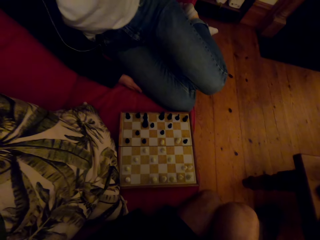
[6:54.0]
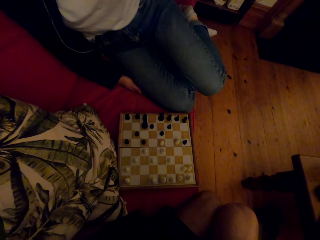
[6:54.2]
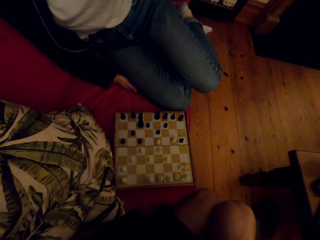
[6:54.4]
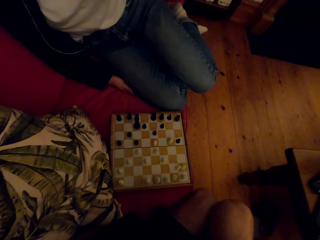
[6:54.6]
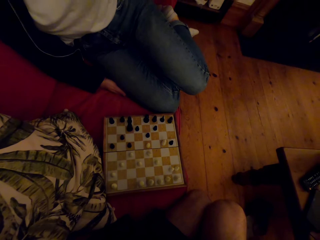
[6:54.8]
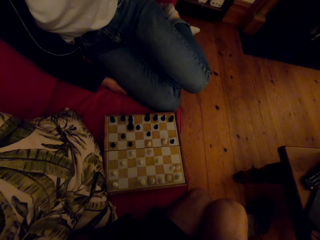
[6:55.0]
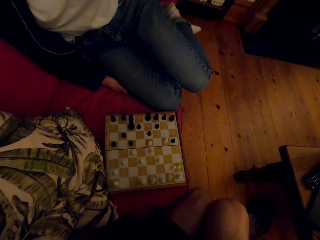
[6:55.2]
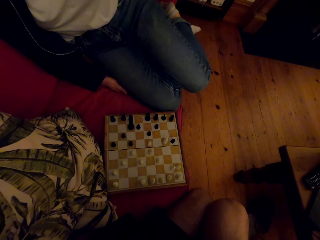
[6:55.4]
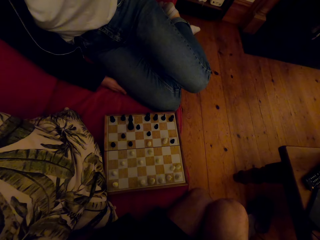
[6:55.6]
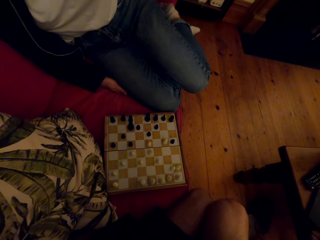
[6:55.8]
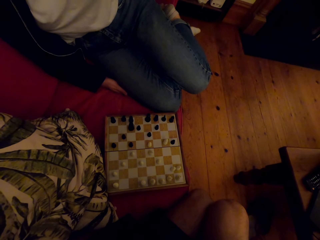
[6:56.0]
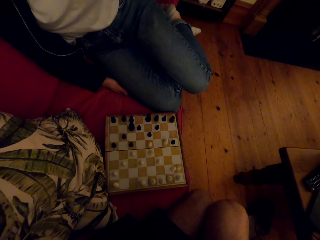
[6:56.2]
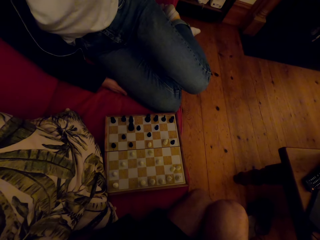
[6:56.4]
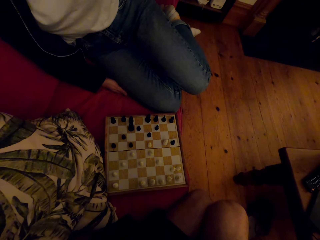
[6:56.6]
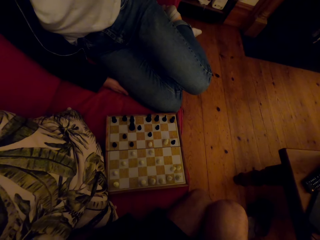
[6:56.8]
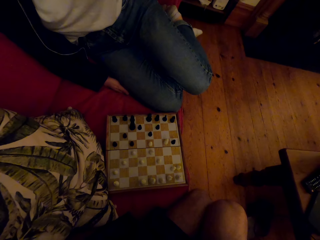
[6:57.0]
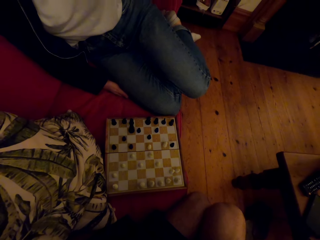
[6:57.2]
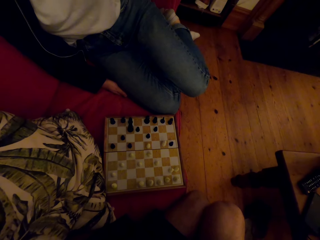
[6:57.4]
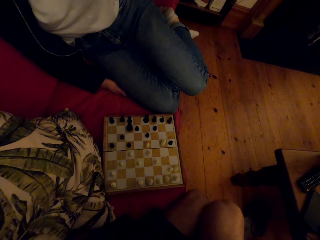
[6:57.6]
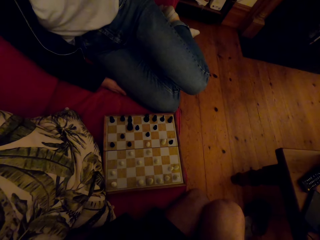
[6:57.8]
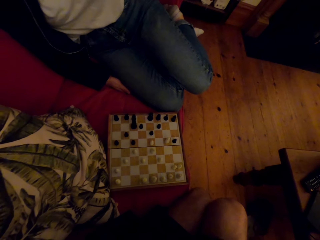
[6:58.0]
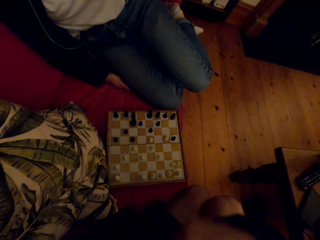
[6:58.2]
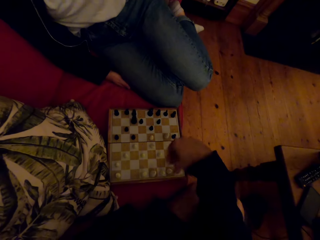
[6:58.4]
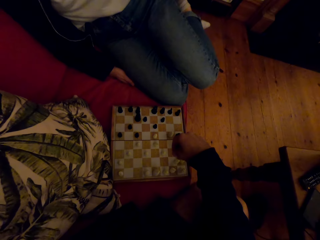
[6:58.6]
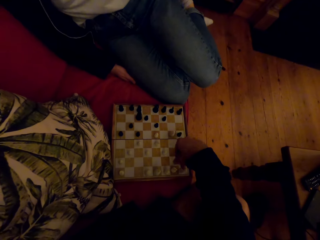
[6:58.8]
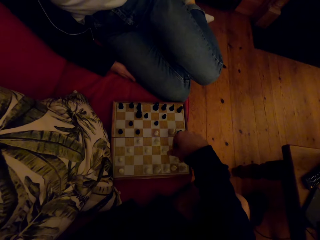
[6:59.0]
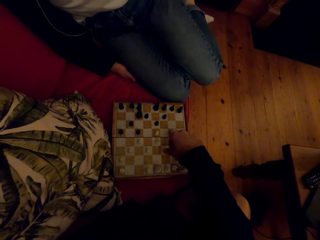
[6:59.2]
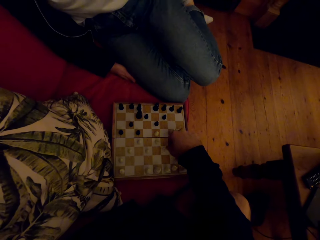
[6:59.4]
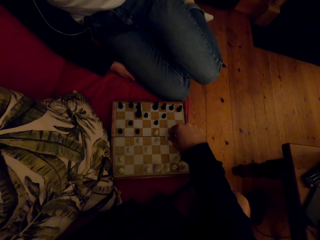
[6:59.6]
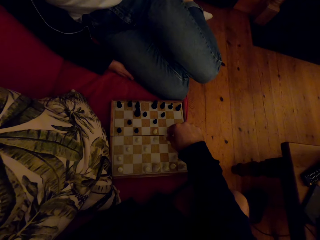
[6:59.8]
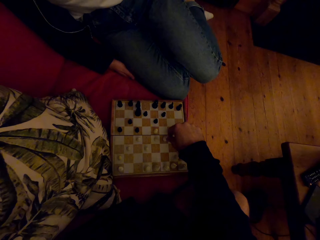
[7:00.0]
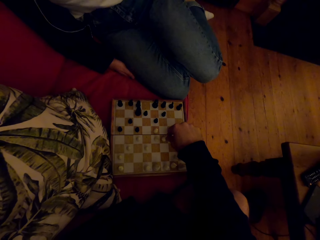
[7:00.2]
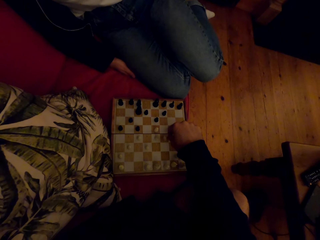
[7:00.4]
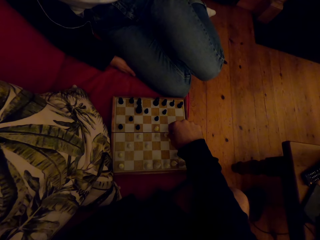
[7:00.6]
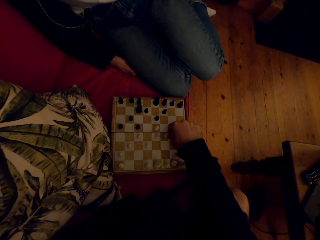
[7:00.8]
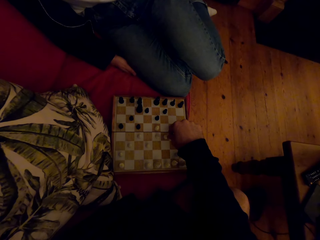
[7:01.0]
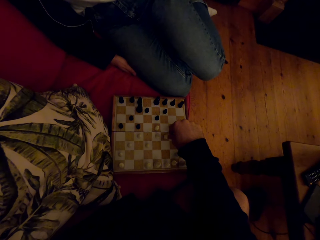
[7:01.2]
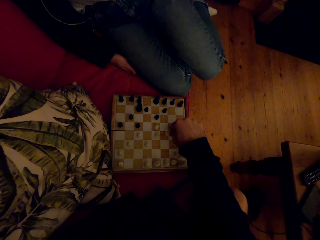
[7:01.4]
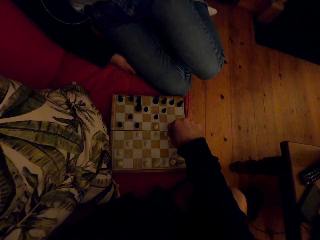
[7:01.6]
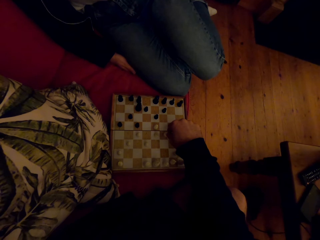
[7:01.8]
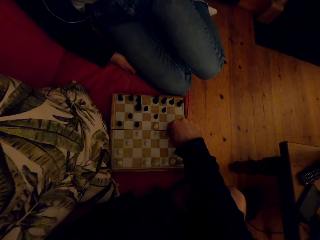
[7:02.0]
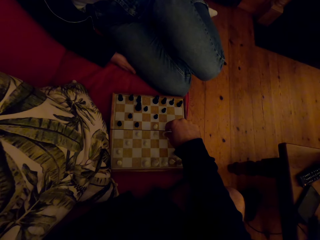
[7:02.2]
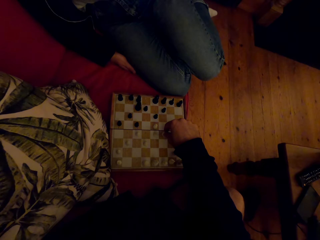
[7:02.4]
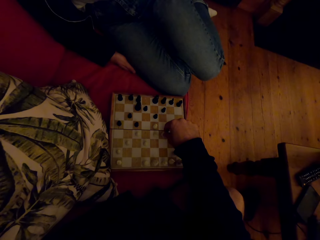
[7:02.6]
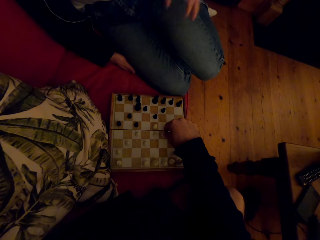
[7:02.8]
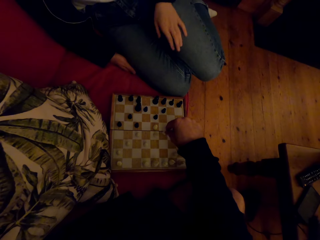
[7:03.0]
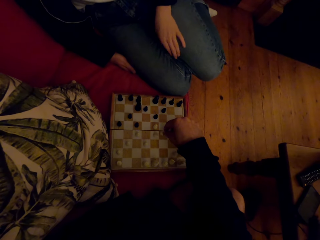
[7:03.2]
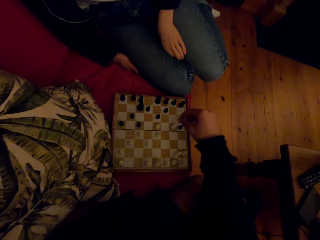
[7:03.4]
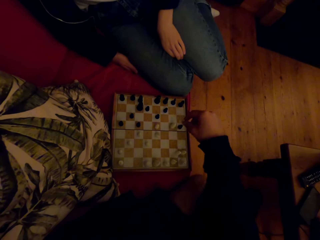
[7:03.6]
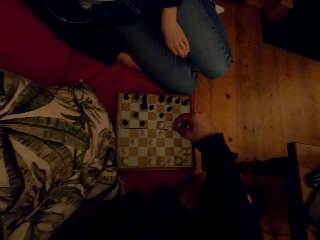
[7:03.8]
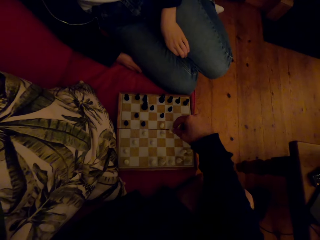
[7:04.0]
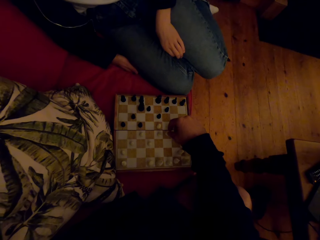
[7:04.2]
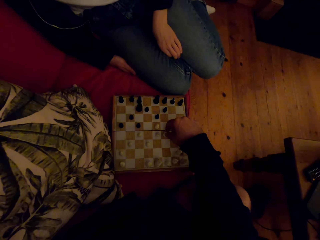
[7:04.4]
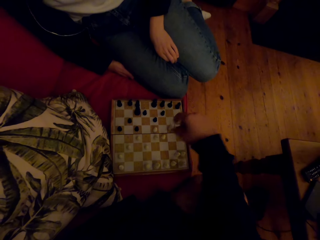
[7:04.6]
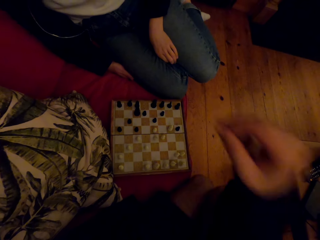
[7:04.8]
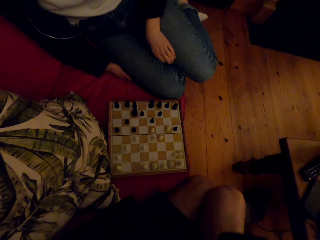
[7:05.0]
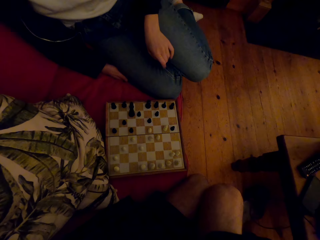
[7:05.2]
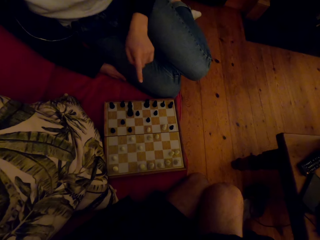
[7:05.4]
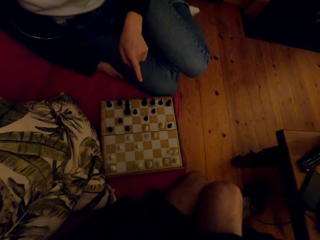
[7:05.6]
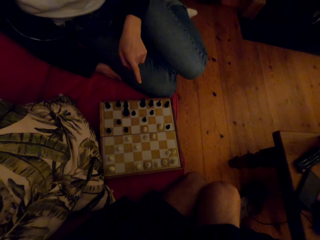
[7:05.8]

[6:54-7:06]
The camera wearer looks at the chess board. They play the chess game with a person. The person lowers the hand. The camera wearer plays the chess game and raises the hand.

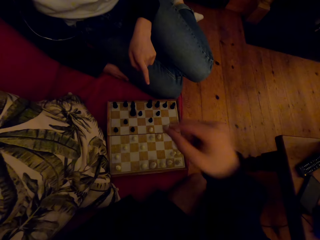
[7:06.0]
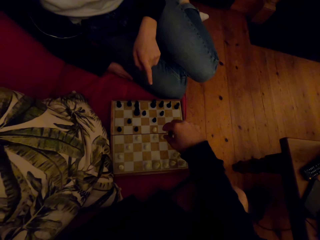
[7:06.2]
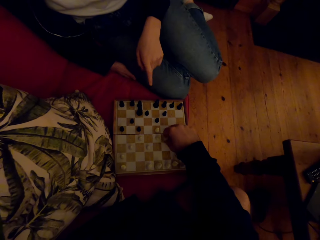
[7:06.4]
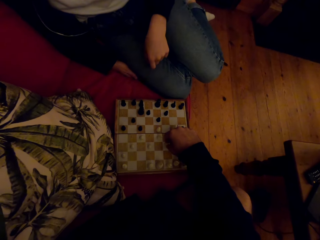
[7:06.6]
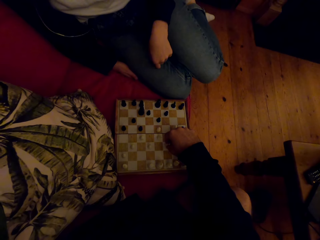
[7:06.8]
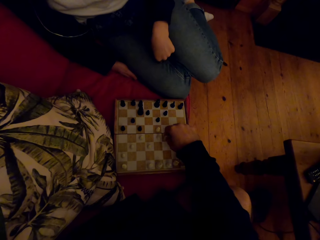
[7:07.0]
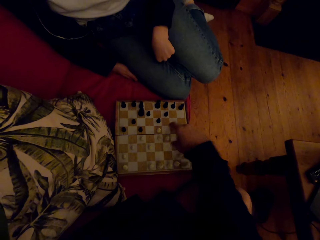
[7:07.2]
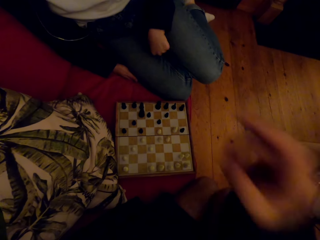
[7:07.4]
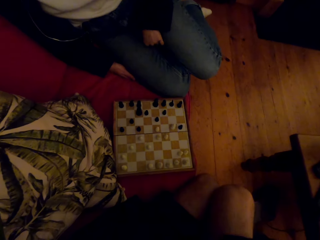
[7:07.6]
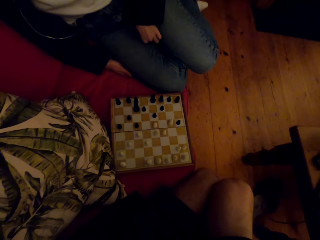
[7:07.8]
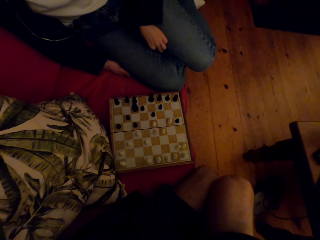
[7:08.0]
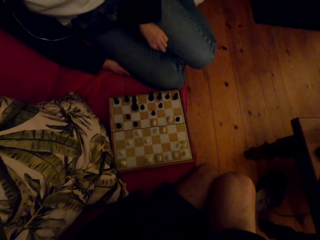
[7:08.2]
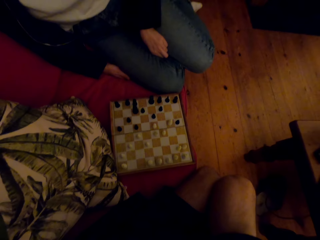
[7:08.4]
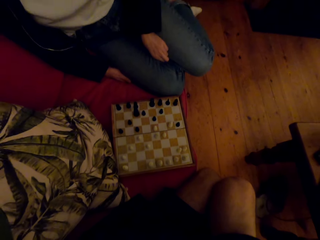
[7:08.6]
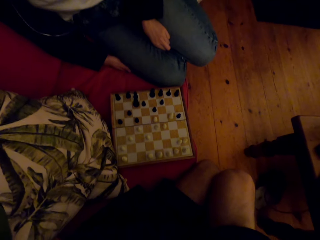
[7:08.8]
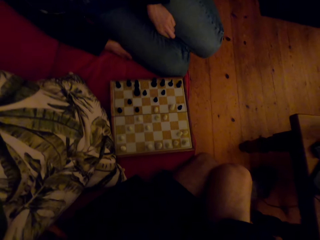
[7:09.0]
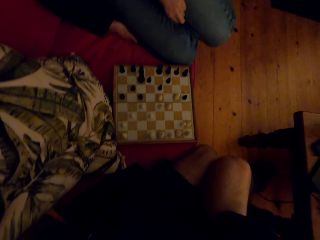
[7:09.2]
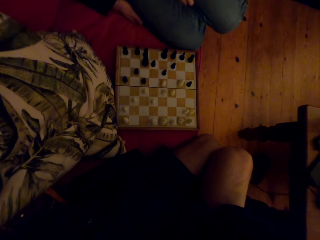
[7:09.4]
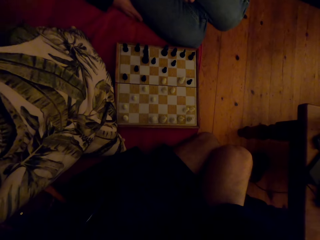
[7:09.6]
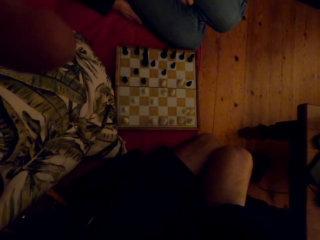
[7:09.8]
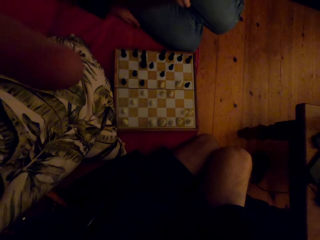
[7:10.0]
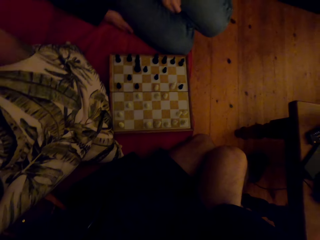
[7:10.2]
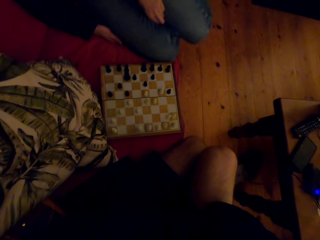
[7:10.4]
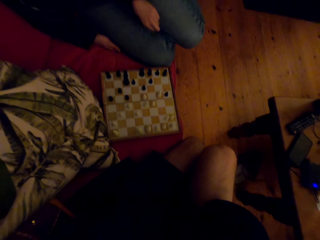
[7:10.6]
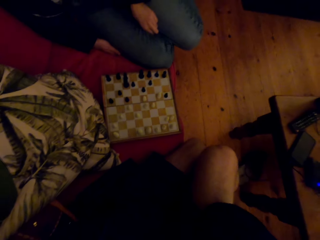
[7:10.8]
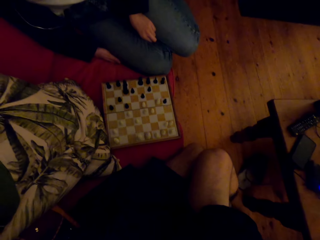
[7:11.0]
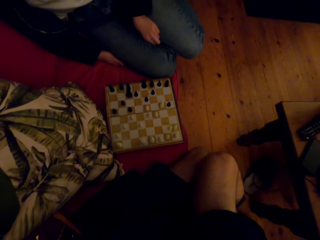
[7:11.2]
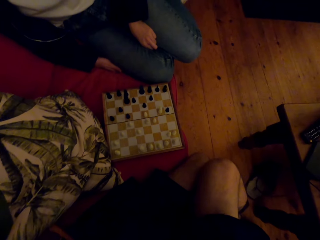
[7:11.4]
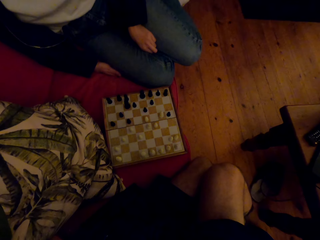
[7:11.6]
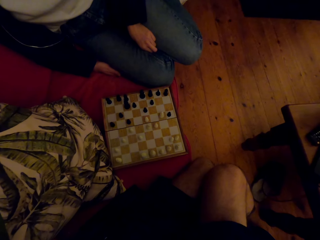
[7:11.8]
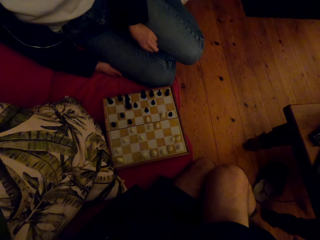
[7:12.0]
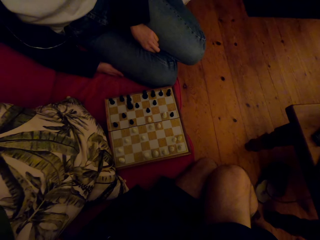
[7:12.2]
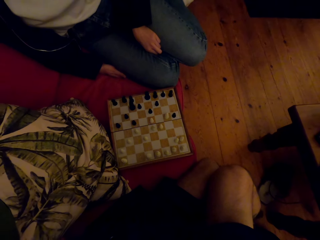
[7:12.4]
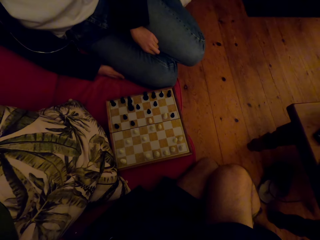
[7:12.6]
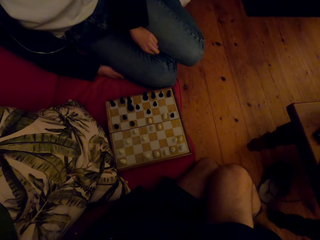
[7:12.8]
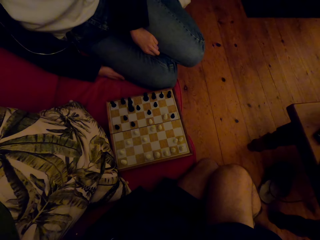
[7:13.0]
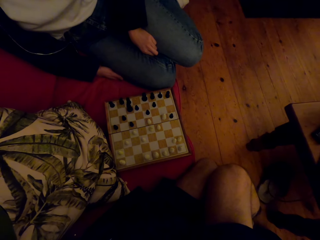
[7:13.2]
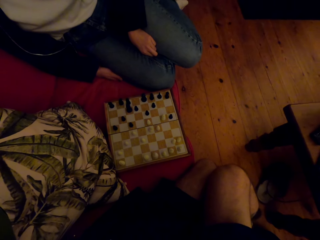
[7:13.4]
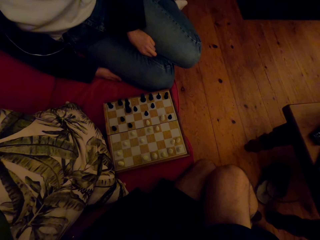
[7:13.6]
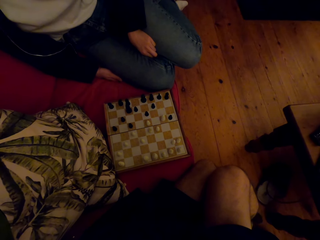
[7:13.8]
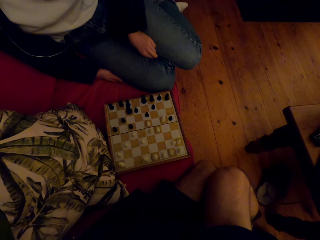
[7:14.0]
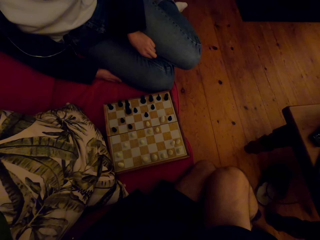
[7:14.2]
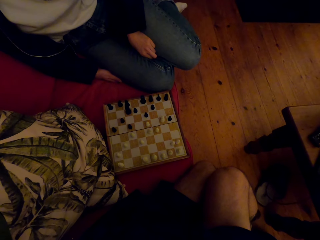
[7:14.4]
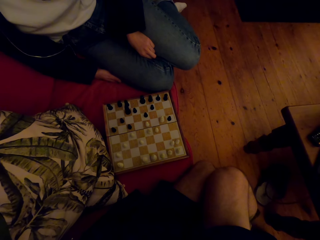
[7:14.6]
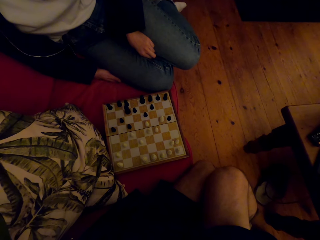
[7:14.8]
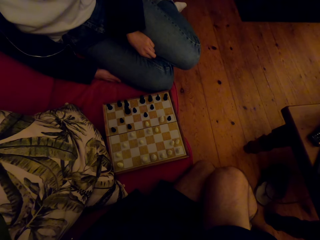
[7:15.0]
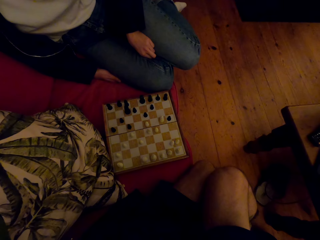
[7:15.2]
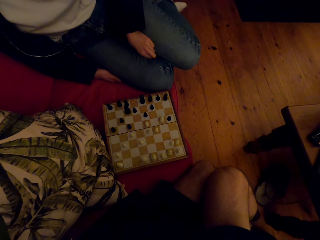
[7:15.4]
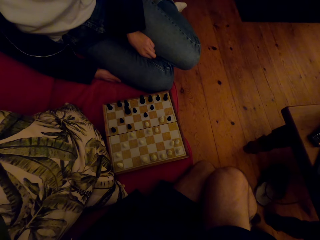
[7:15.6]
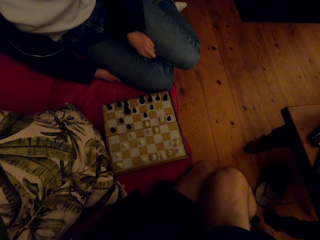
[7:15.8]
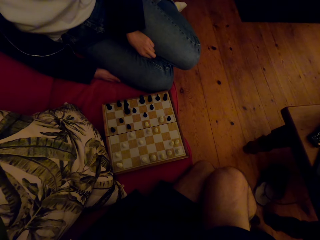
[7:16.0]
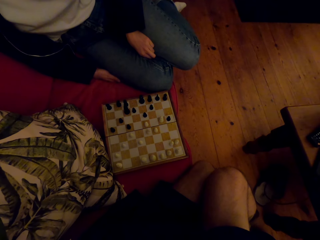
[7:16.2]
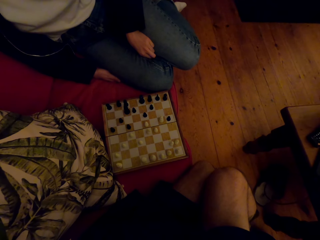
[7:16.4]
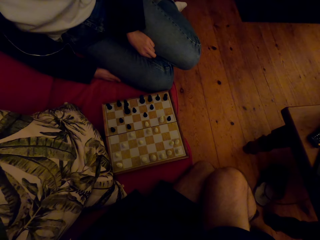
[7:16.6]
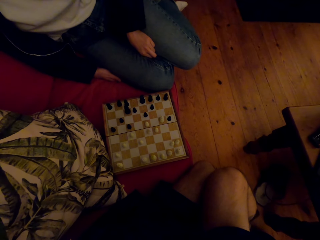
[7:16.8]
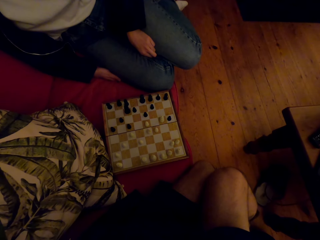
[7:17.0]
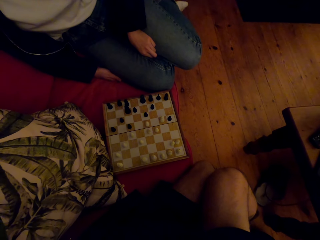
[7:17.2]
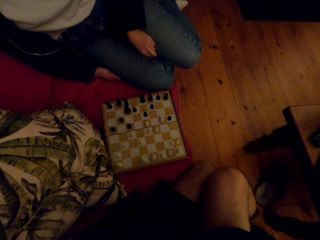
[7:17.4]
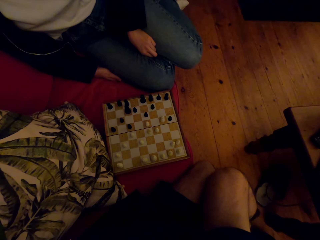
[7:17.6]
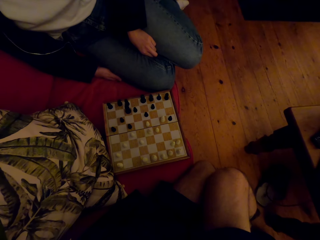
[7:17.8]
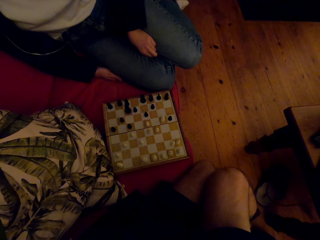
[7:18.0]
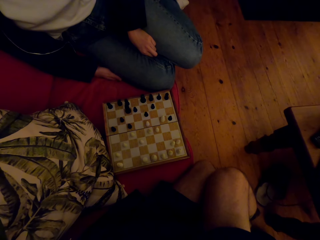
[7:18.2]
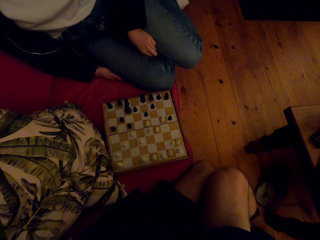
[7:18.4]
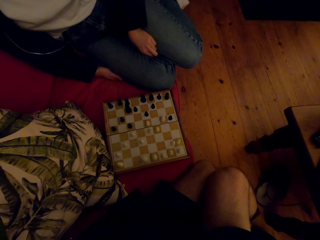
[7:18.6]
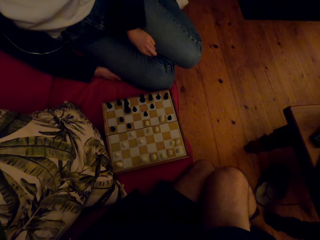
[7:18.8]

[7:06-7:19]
A person points at the chess game. The camera wearer plays the chess game. The person returns the hand. The camera wearer raises the hand. The person talks with the camera wearer. The camera wearer talks with the person.
